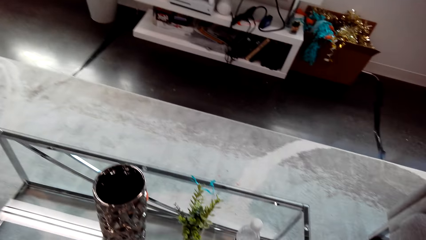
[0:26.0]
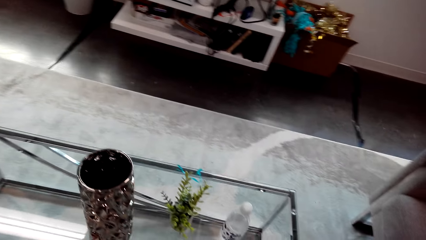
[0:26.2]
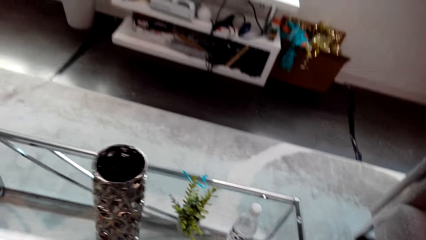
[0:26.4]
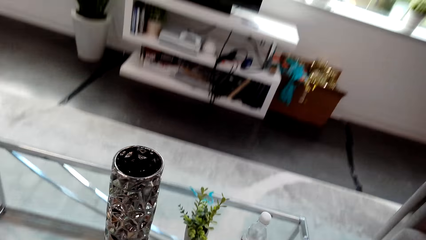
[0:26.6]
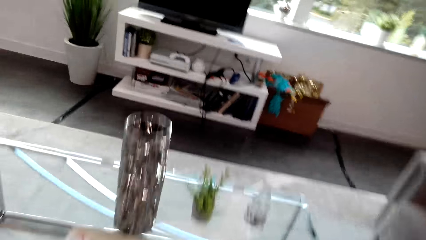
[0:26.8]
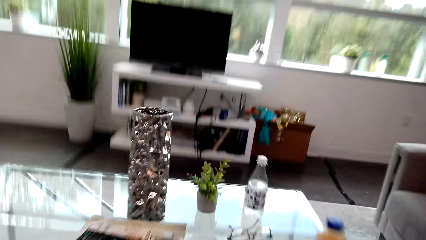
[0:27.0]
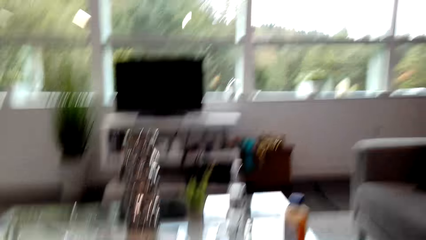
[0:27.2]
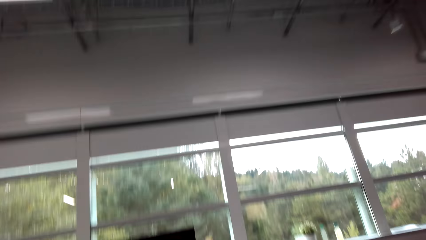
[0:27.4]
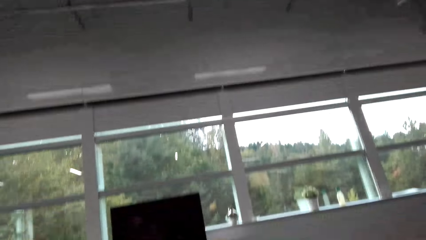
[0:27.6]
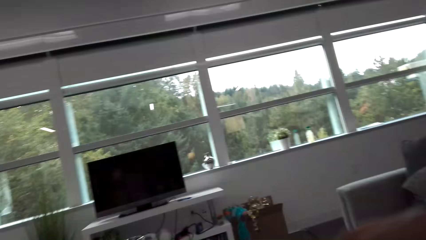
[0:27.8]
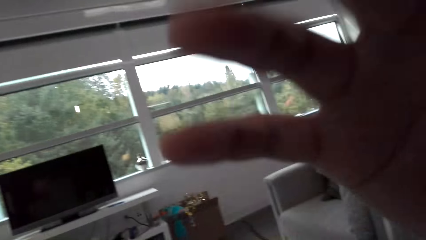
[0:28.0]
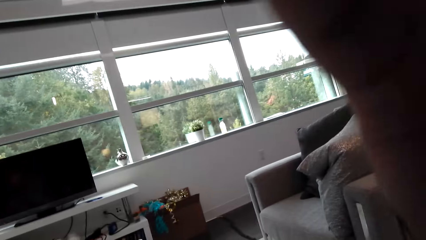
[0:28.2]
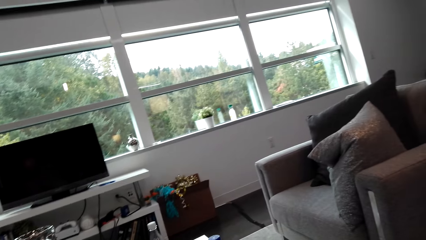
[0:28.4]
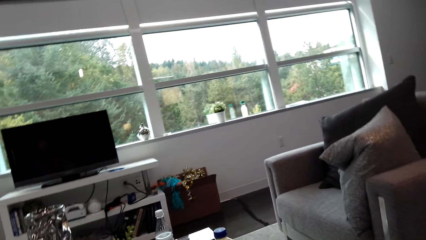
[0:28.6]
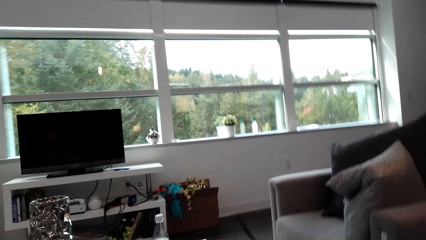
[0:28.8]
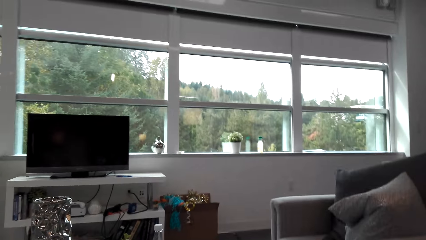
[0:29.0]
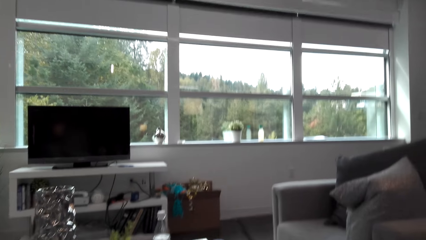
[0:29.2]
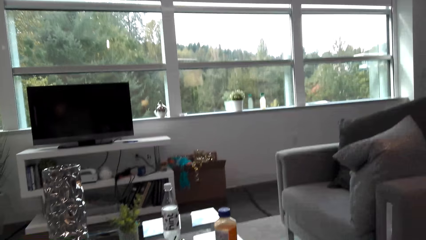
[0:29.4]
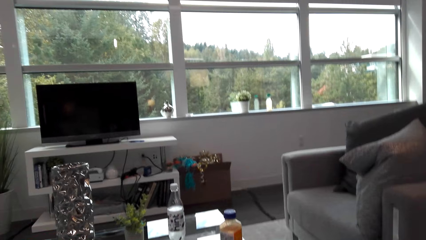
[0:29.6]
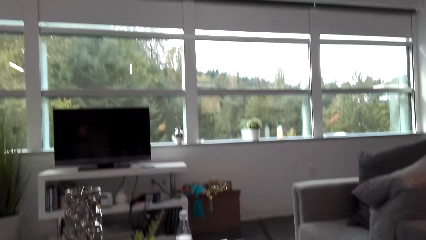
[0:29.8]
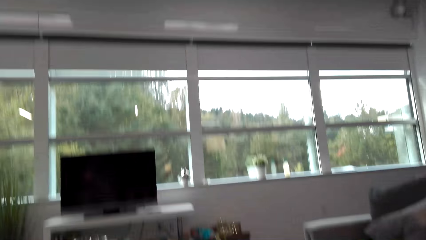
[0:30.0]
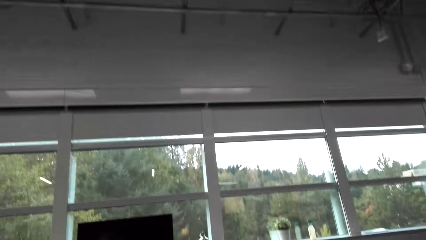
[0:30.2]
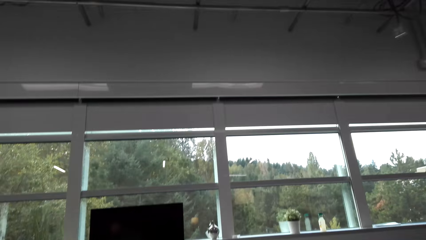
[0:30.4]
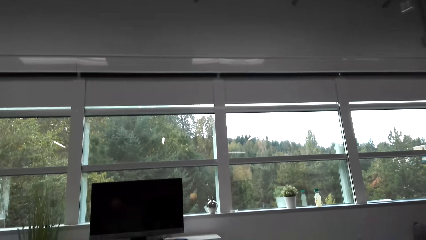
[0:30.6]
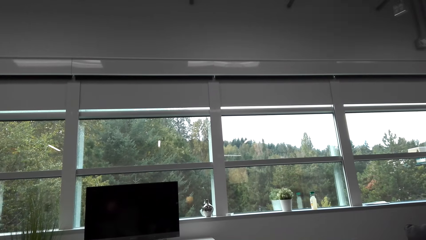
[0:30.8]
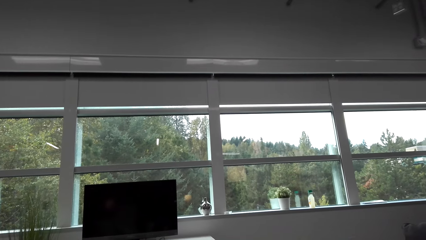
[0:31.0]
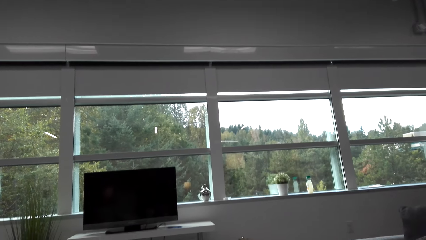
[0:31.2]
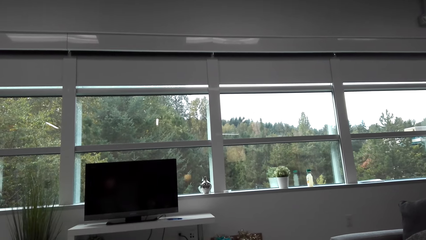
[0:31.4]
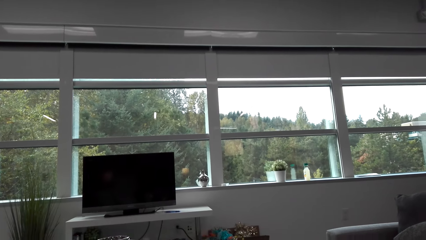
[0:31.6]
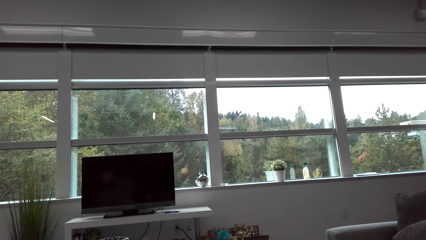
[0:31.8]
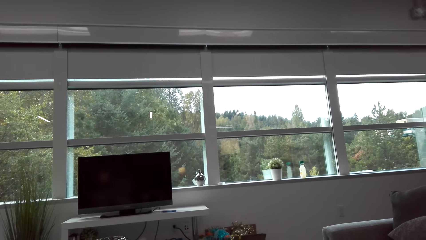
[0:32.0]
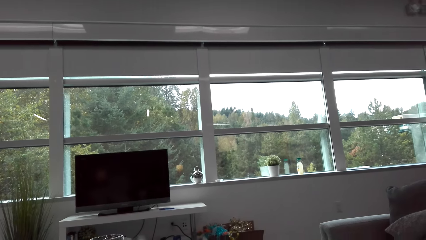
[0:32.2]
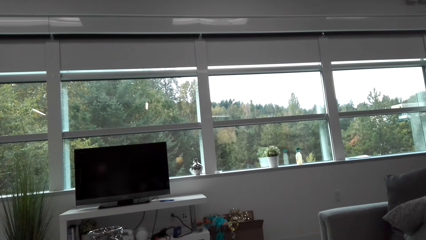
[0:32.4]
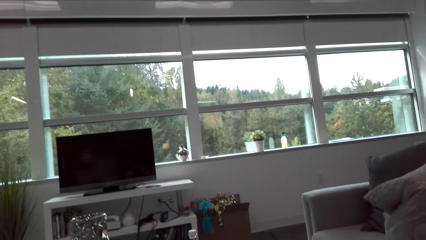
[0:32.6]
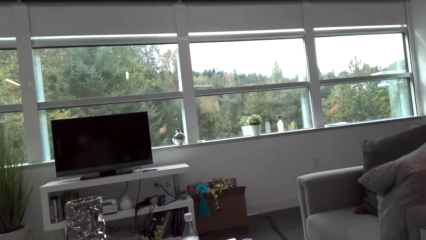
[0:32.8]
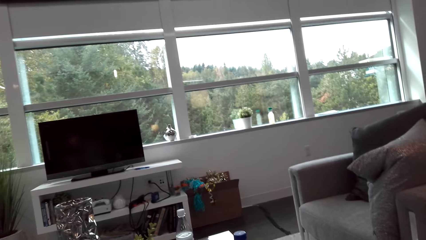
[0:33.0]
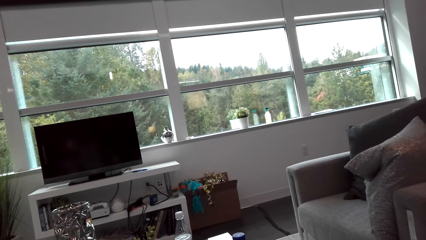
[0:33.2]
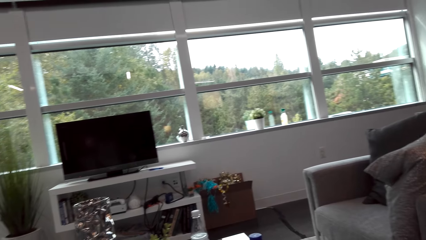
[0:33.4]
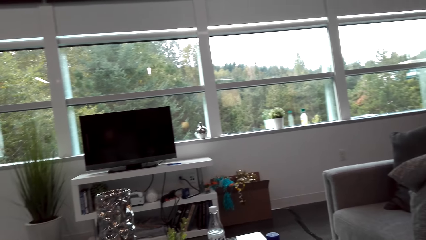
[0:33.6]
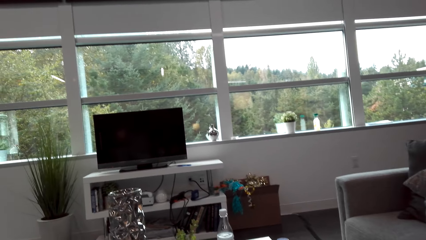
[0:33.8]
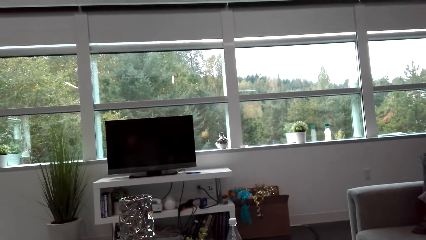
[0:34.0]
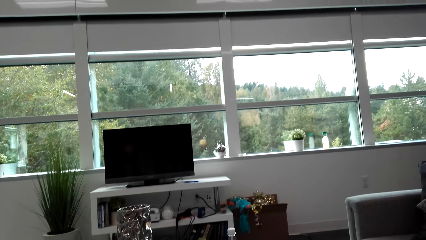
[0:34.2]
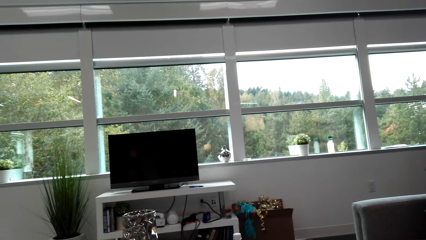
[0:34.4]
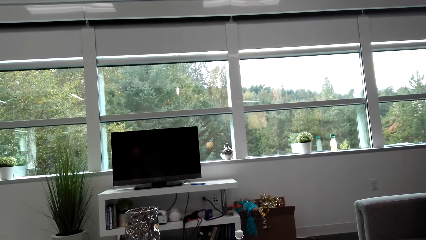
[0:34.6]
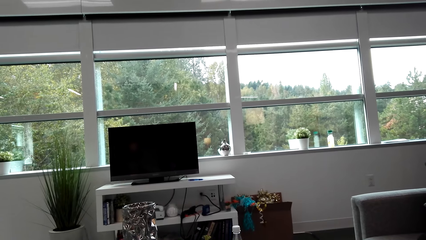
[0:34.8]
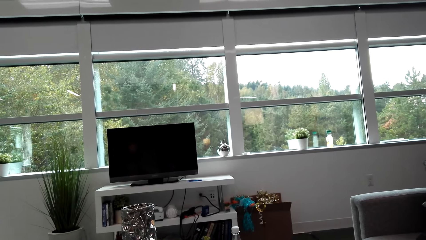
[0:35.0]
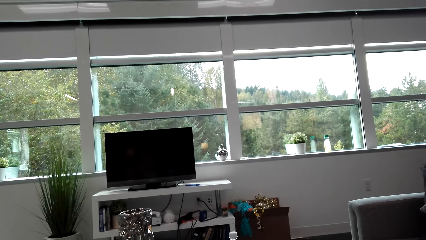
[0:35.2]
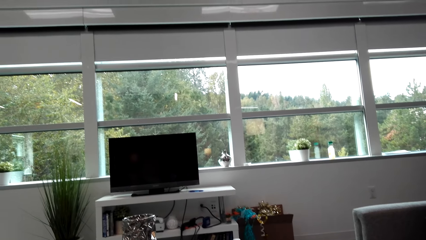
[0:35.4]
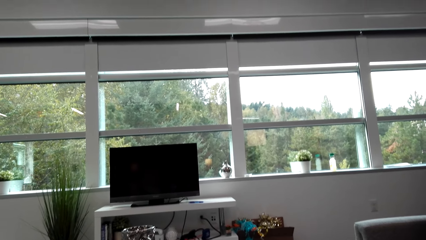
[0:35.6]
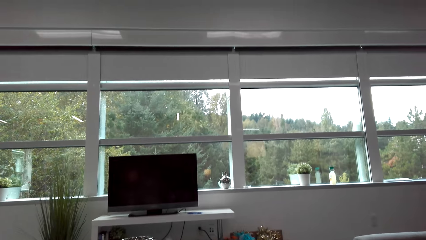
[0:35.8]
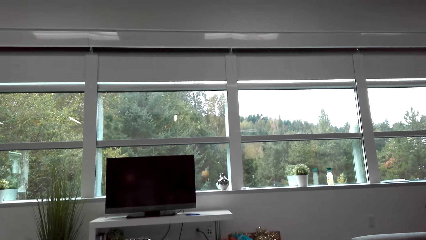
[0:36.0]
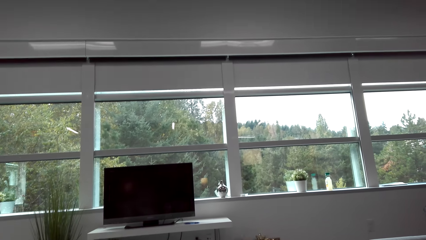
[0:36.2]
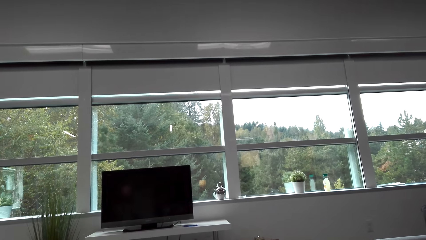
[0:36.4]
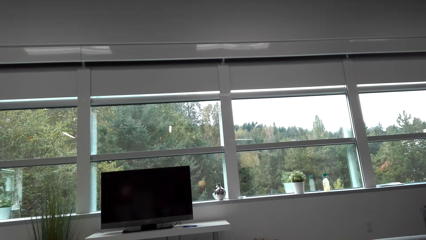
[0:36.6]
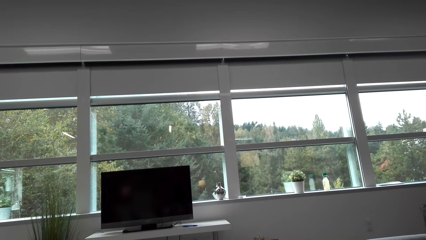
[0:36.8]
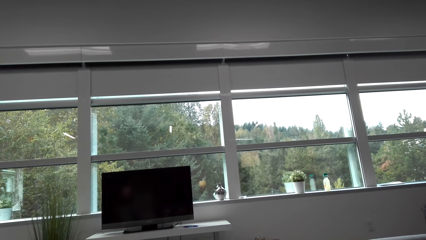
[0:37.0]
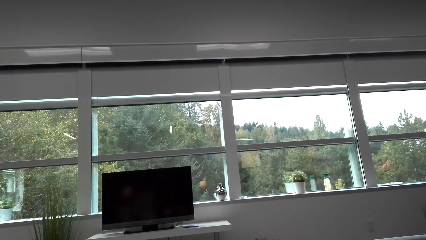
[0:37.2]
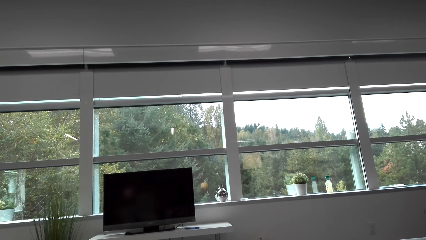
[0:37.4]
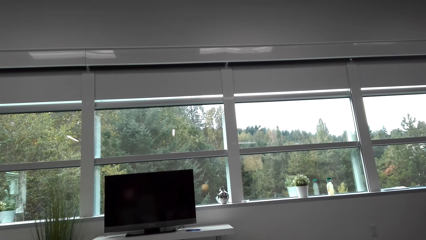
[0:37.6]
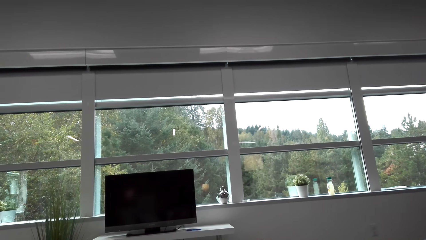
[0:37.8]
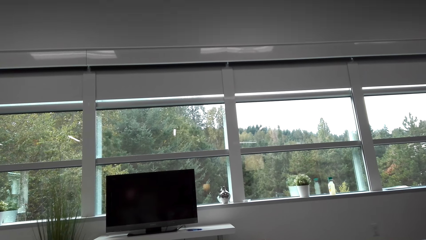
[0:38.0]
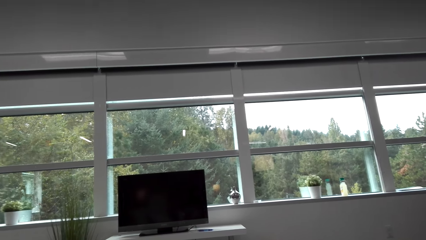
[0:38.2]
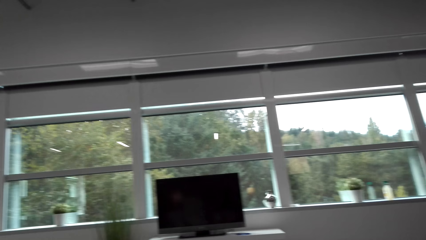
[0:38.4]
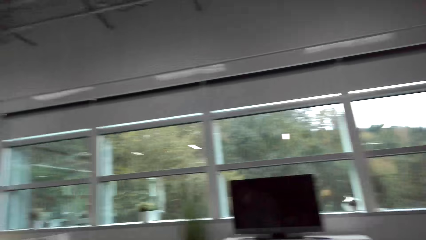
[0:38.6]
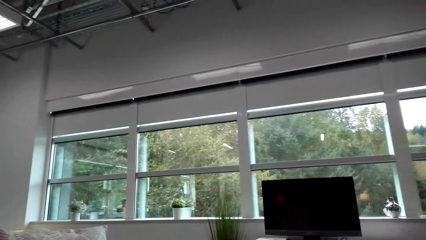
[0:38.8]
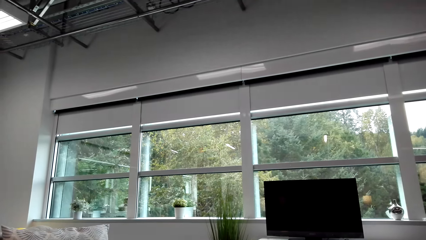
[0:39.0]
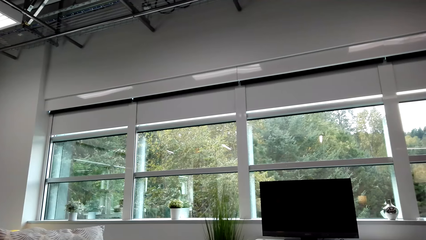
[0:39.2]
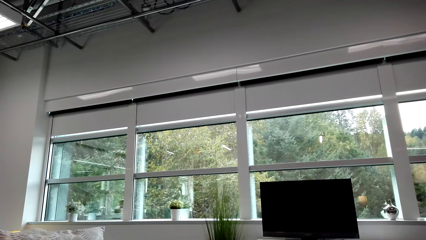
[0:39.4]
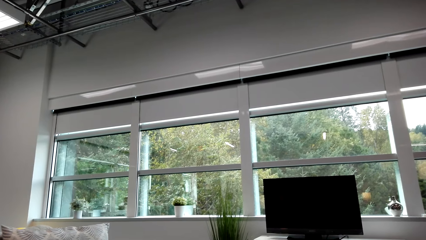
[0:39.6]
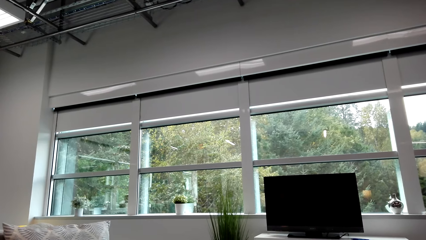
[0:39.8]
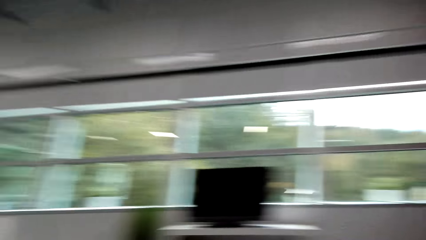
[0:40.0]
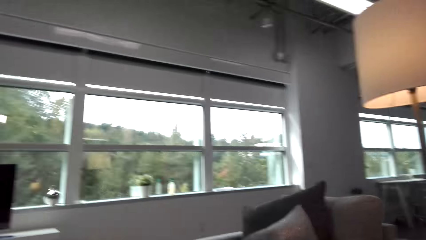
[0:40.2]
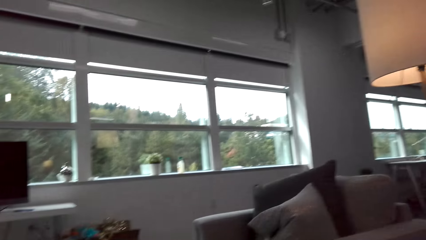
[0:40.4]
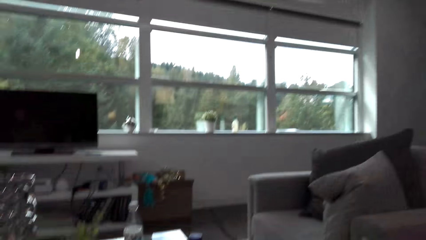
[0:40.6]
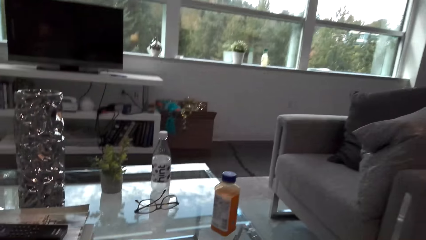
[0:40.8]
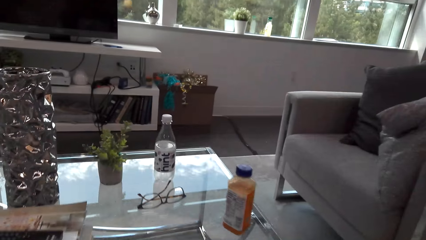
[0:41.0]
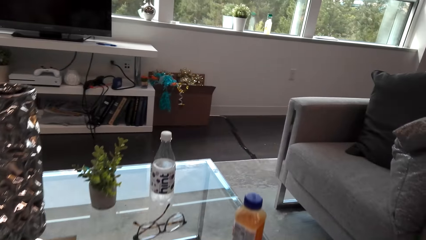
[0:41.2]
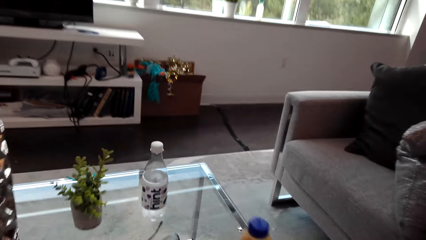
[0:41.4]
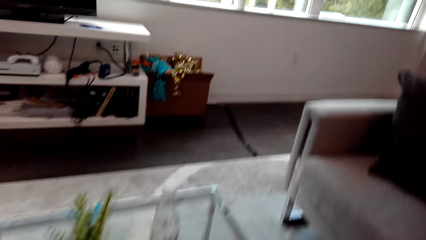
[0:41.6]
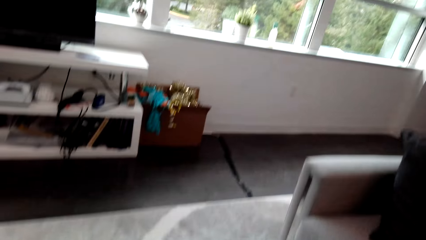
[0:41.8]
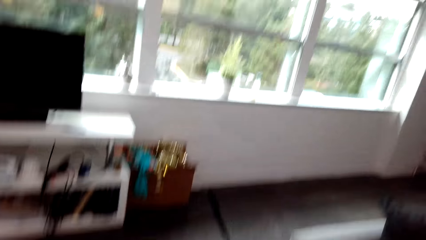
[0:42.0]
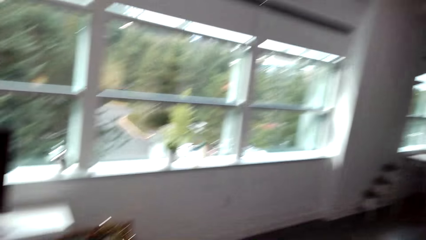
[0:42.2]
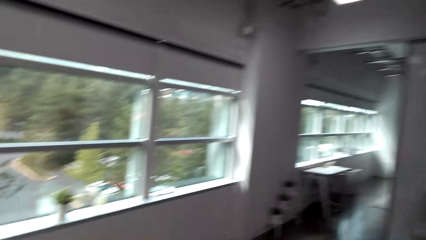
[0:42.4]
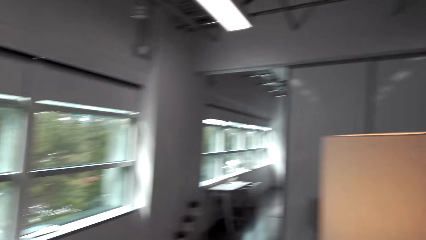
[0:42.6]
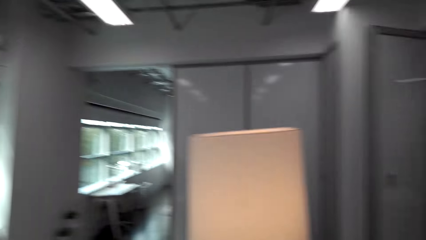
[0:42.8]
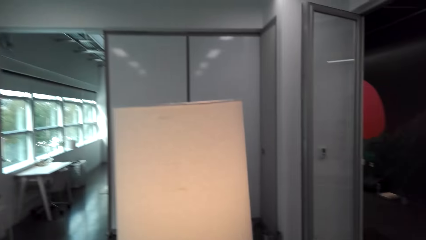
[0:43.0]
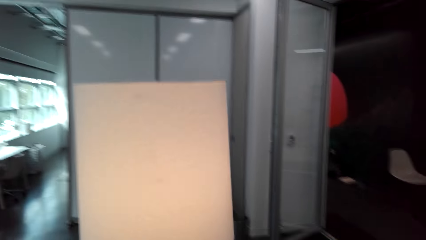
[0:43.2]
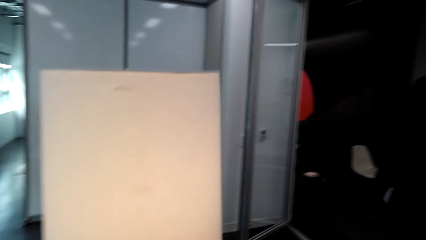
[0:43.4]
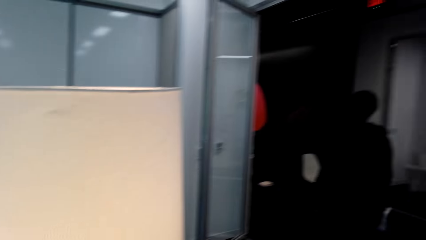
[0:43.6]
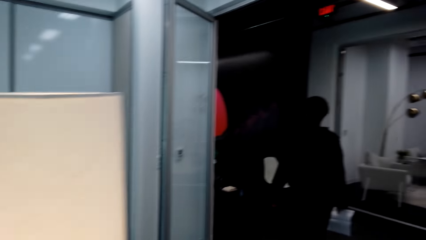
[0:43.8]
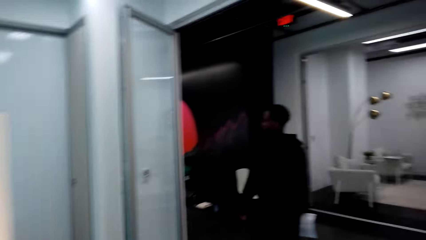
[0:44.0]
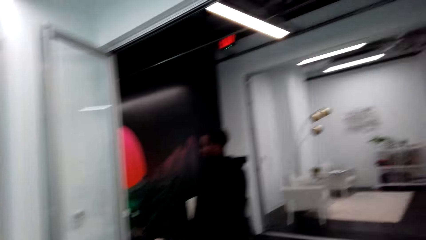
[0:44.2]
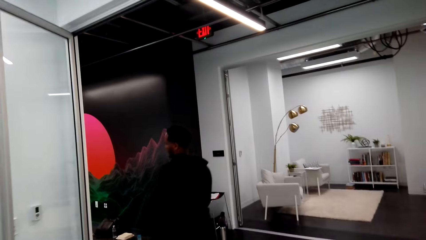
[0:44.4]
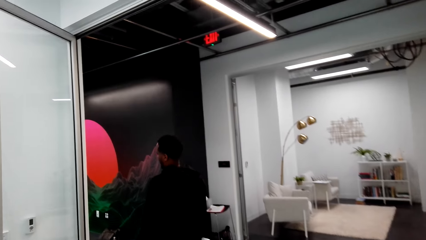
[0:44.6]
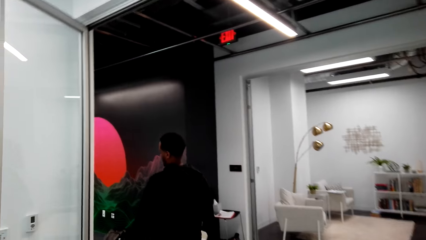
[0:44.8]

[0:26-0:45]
The camera wearer adjusts the camera and looks around. They look at the screen. They look on the window. They walk around and look around.
